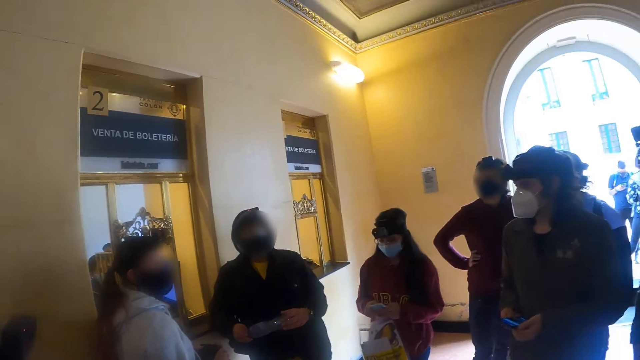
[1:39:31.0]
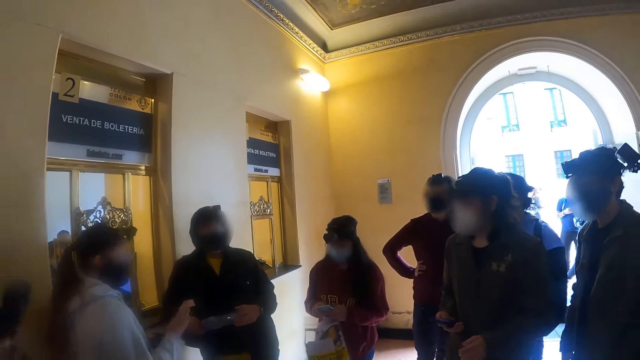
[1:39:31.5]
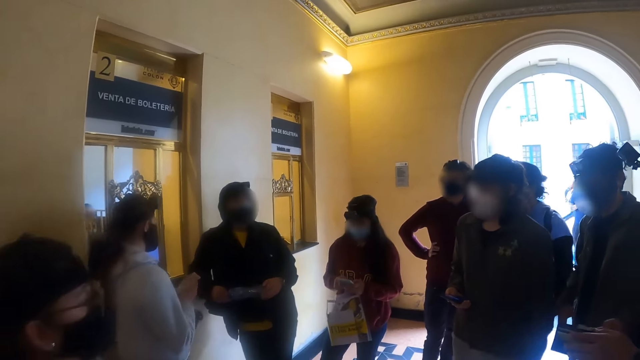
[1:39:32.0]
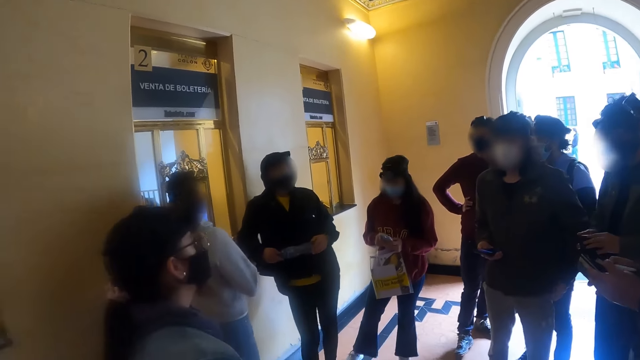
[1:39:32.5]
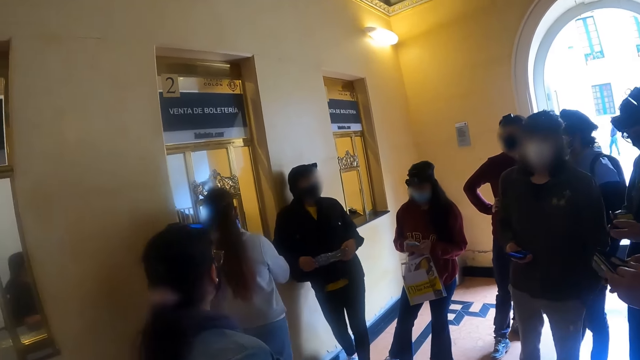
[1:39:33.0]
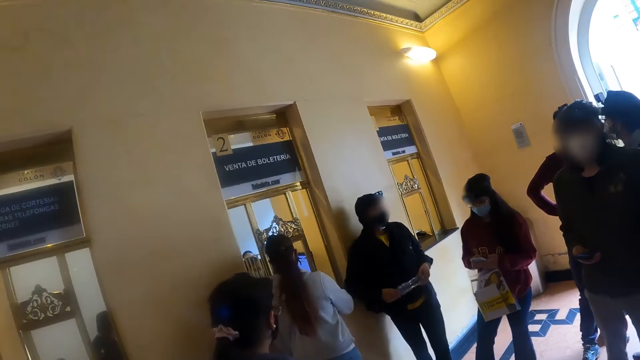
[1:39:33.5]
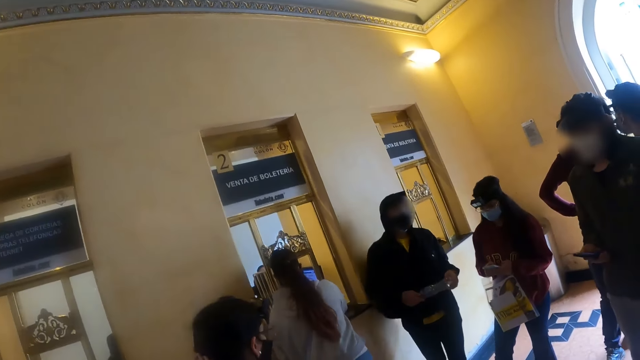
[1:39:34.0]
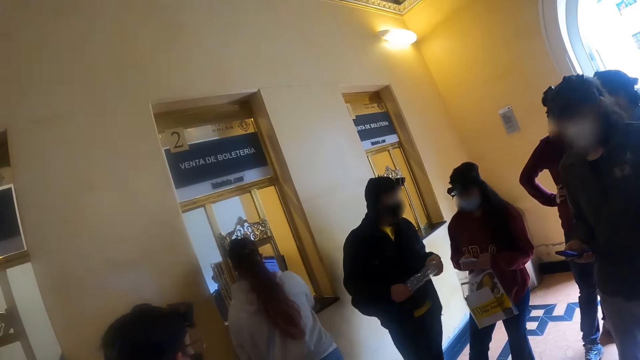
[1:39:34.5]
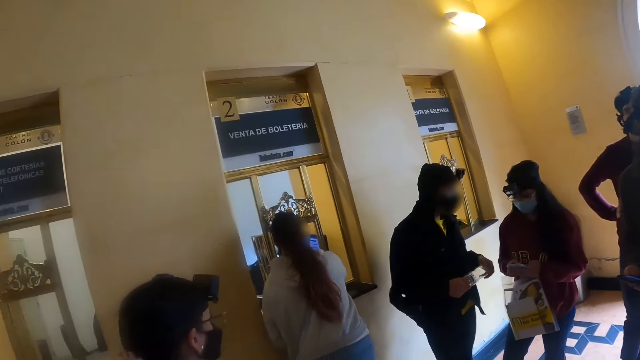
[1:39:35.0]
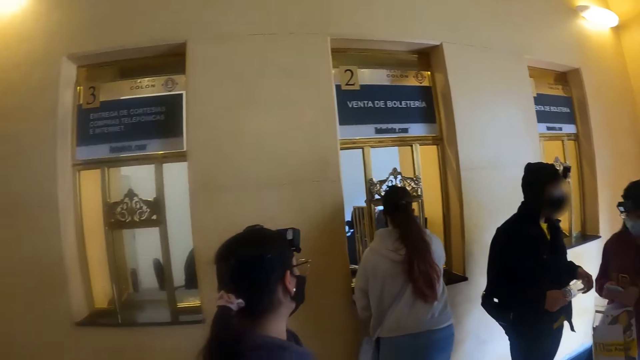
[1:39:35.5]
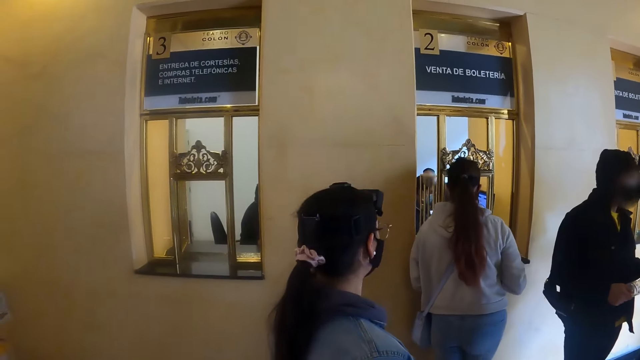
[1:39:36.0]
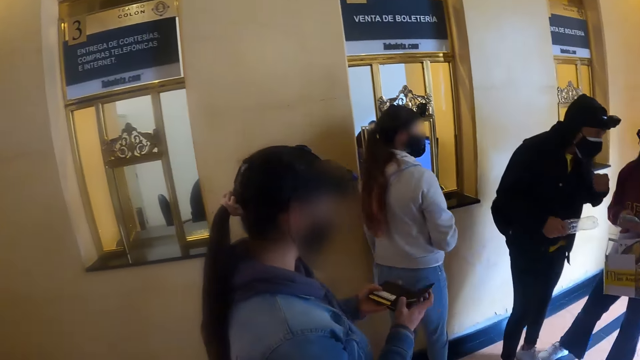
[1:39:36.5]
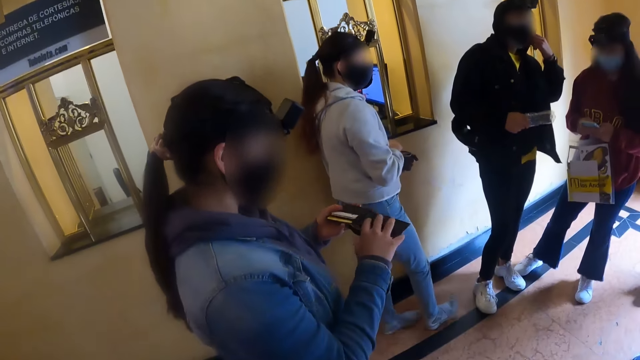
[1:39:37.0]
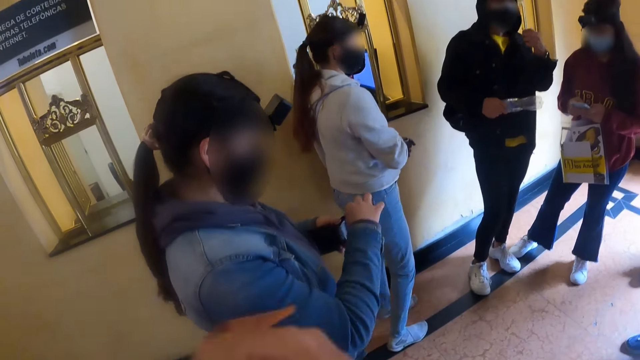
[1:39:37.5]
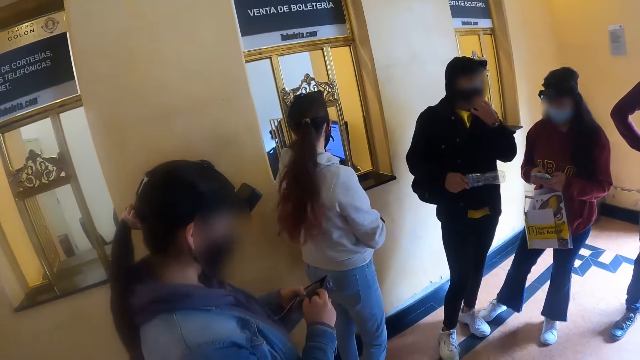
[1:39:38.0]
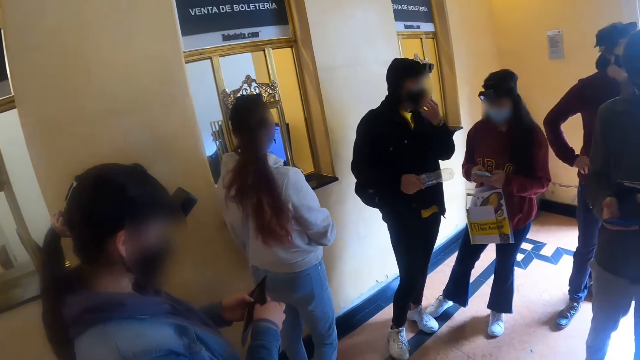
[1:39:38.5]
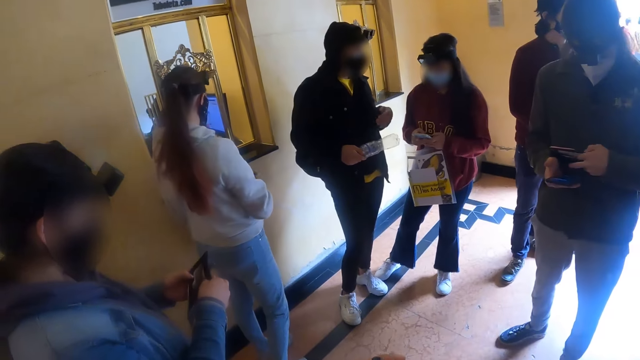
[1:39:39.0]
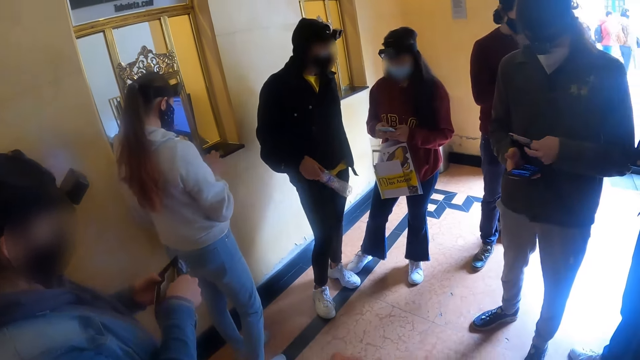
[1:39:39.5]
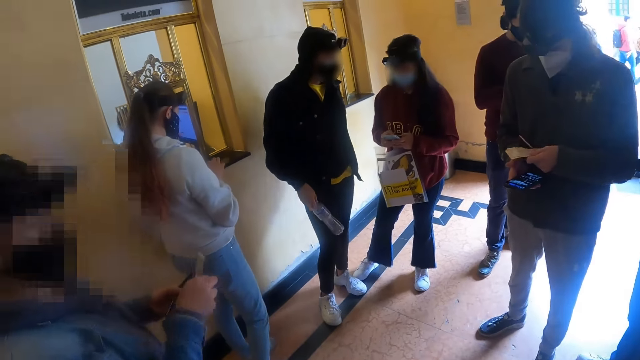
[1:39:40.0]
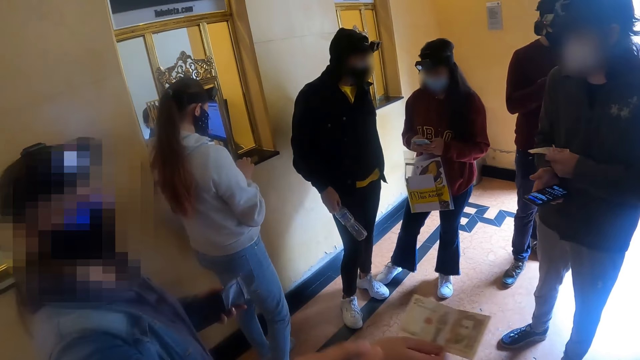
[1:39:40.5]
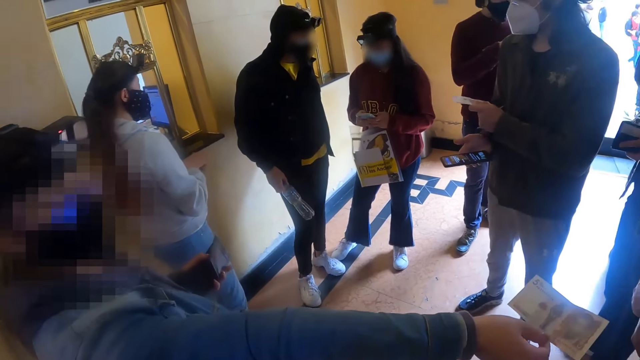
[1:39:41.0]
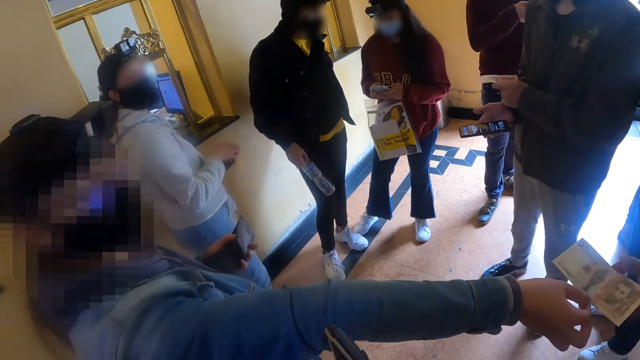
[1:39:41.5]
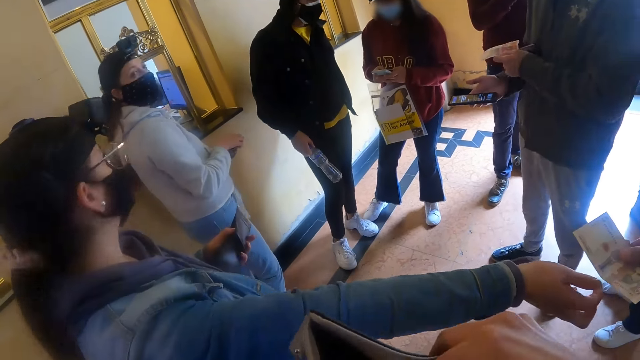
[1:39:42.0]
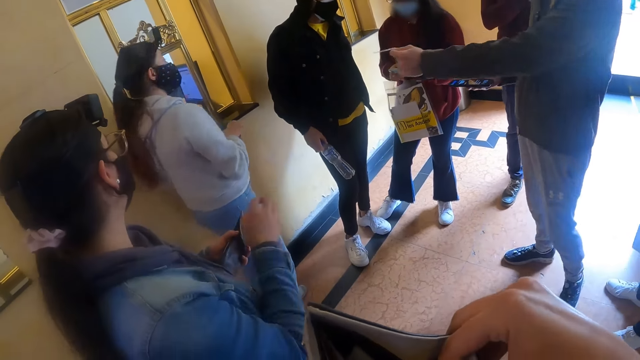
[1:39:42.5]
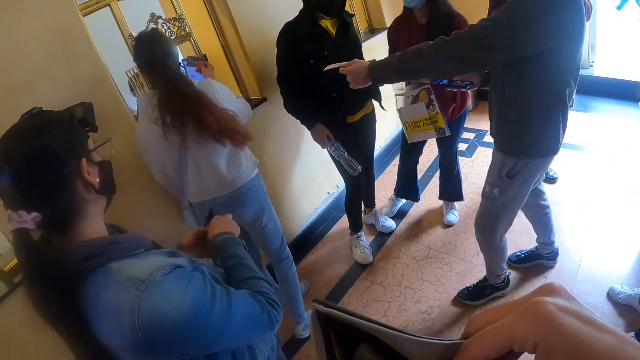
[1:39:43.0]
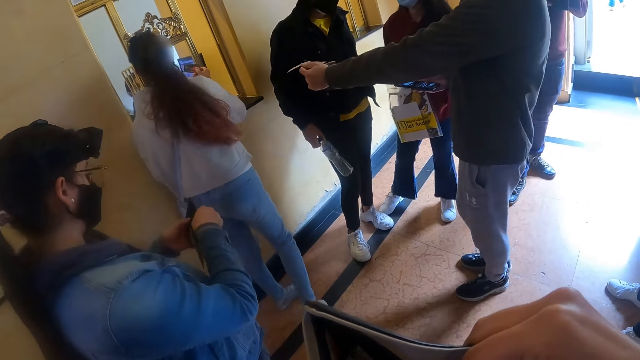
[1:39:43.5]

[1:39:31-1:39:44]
A lady removes a note from her wallet. A man collects the note from the lady.

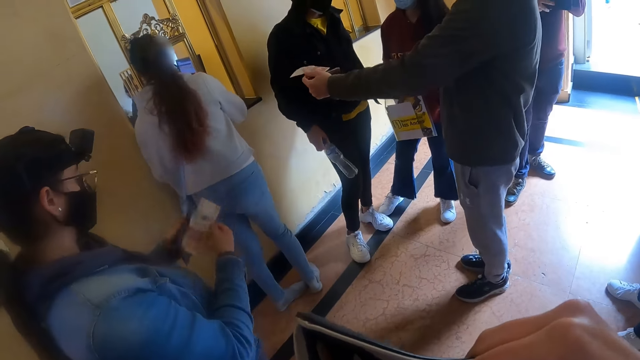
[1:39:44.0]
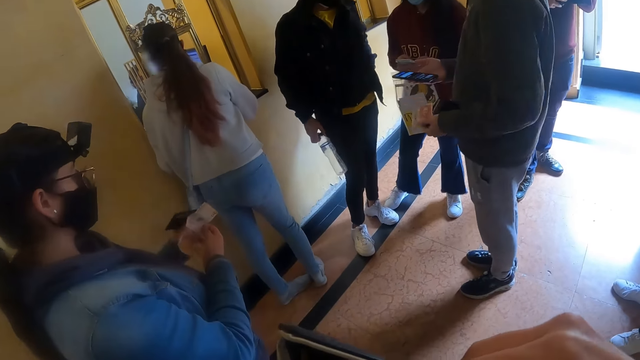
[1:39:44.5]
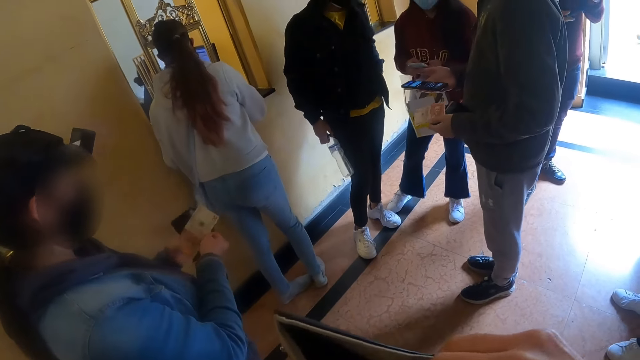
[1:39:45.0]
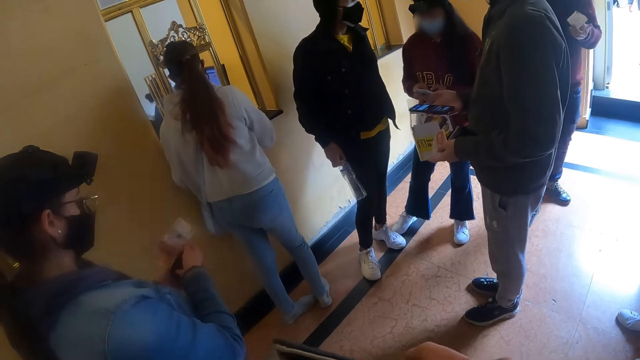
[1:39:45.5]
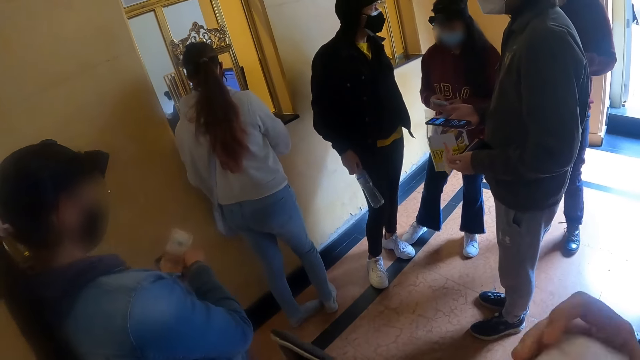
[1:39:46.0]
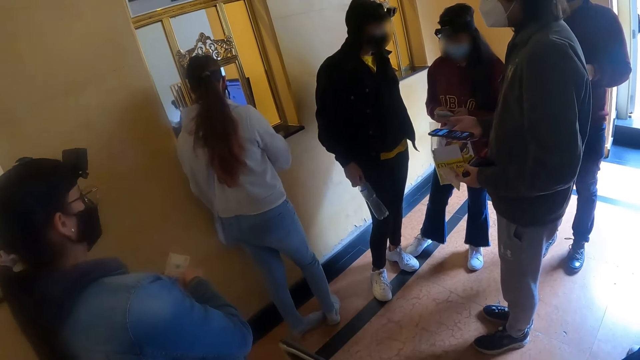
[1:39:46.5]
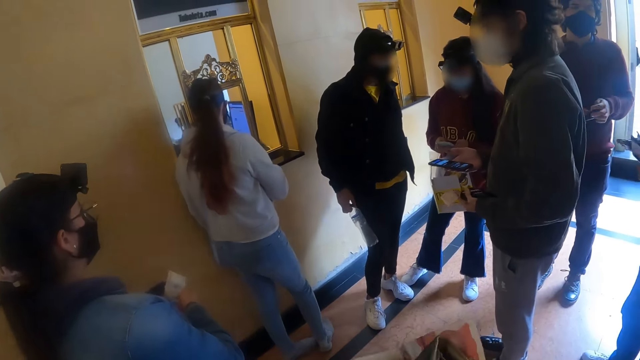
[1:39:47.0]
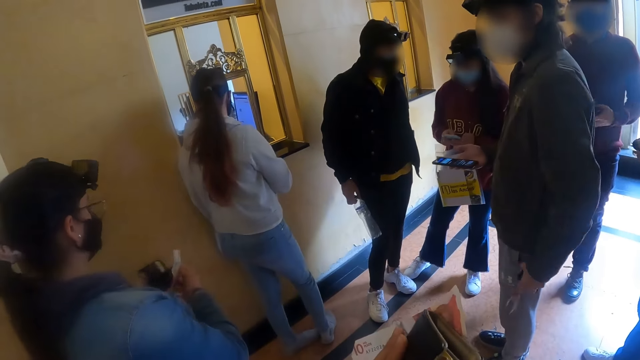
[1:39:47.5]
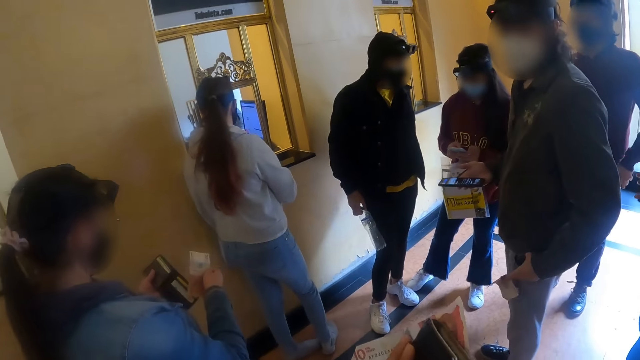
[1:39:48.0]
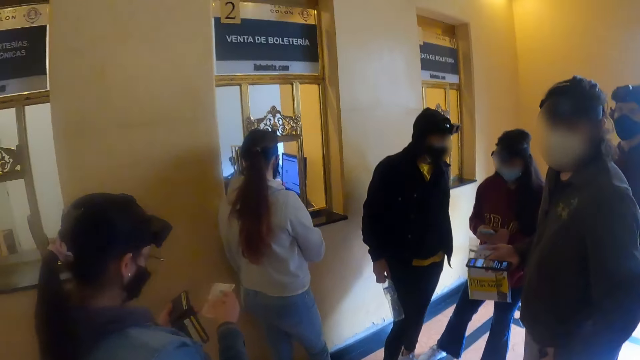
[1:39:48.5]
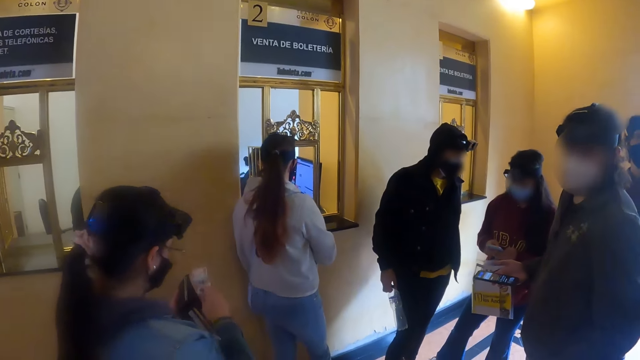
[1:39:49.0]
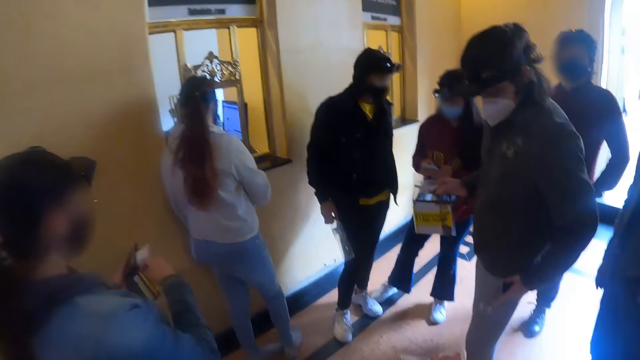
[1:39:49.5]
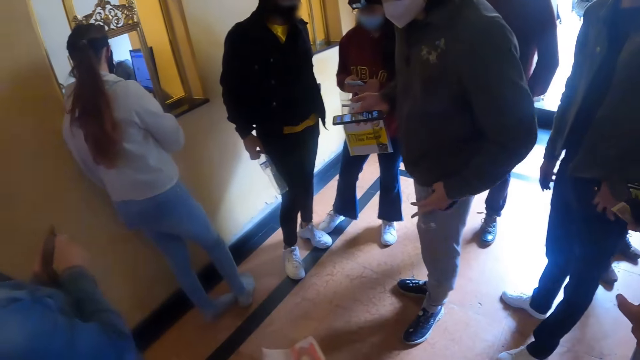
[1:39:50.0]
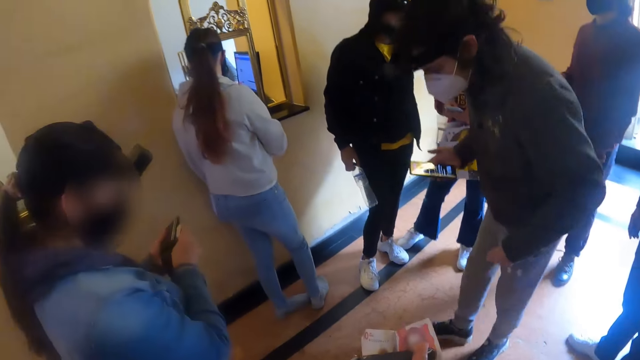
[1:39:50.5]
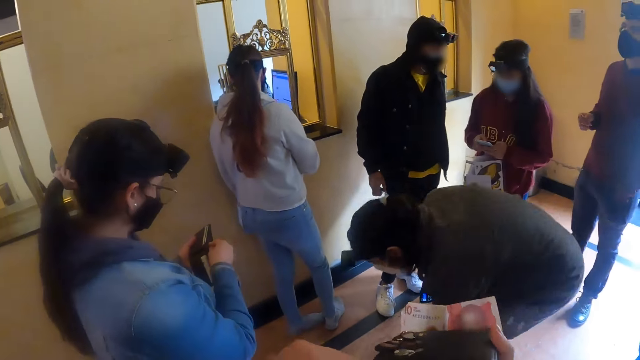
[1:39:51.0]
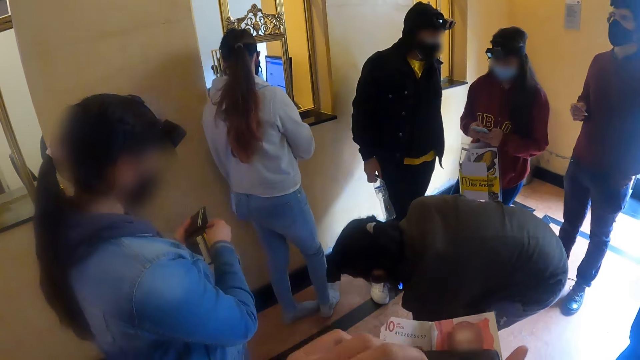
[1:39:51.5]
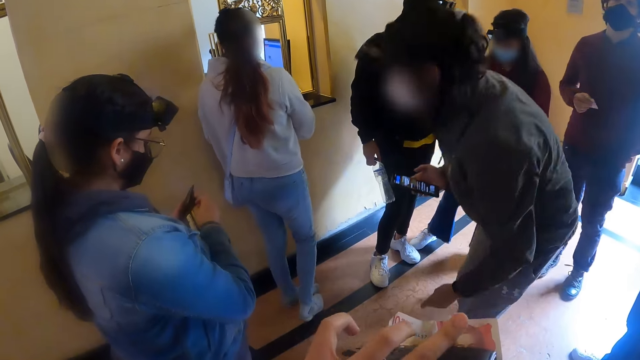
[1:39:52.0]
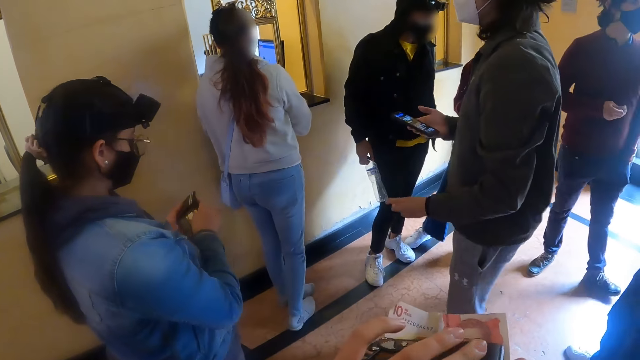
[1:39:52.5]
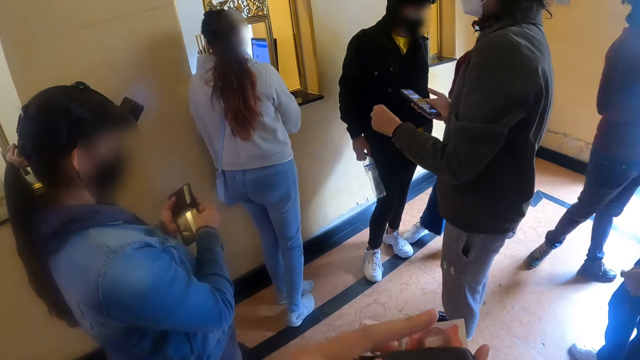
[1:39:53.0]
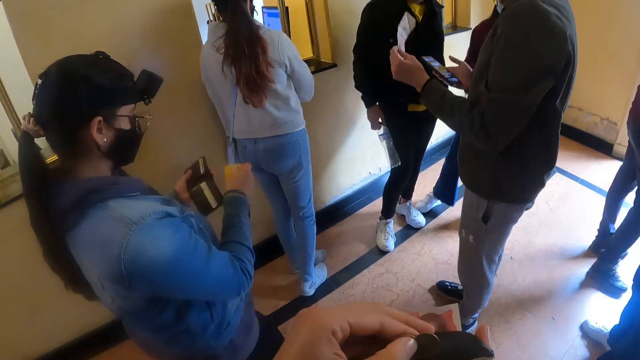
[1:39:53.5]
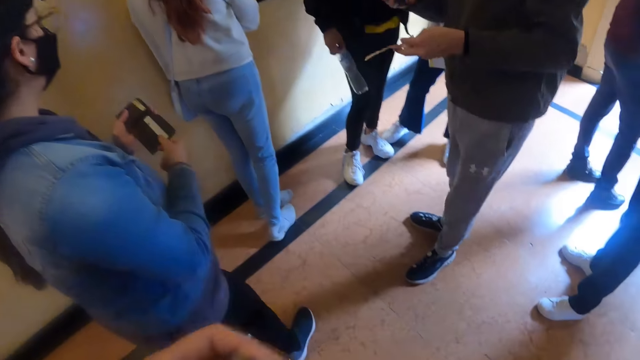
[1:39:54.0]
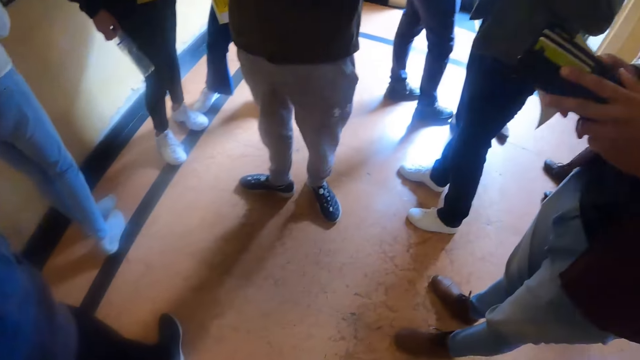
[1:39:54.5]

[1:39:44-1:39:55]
The camera wearer touches the face and checks the wallet. They look around. A lady puts another note in her wallet. A man bends down. The camera wearer holds a paper. The man stands upright.
